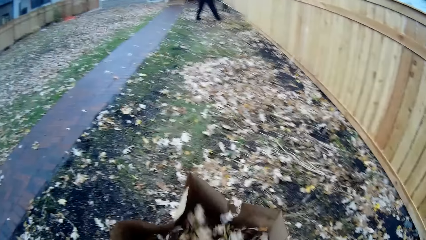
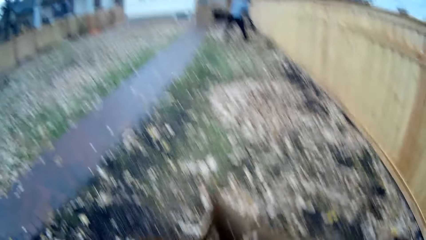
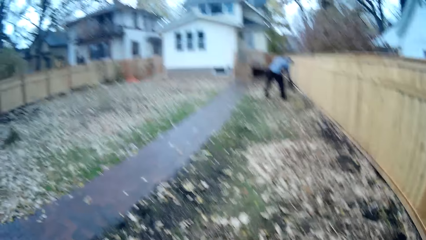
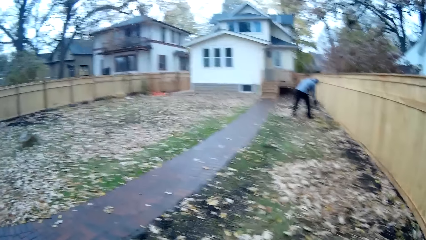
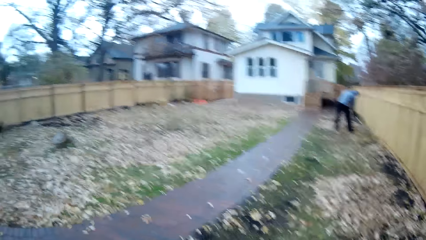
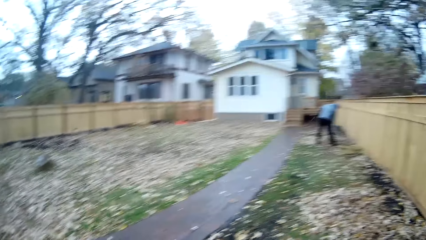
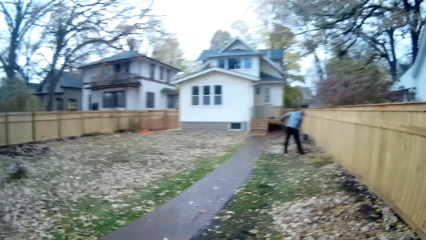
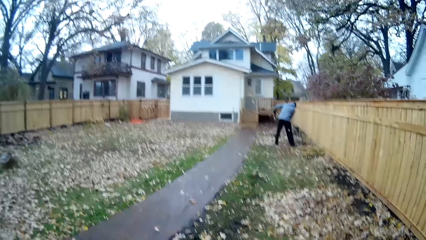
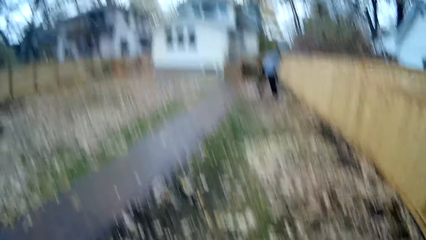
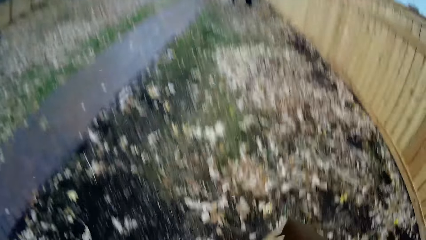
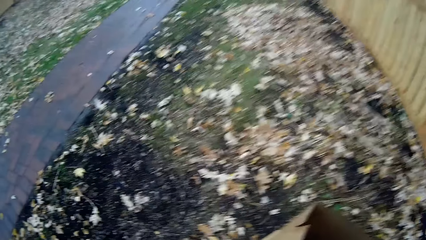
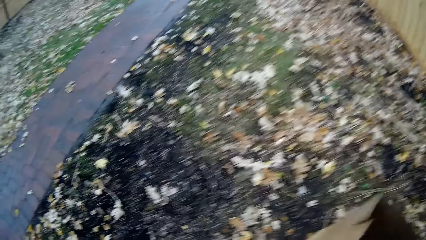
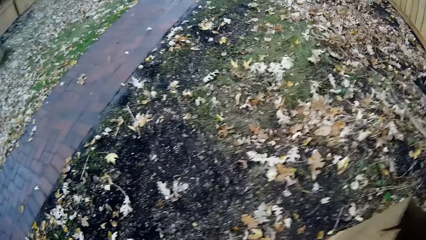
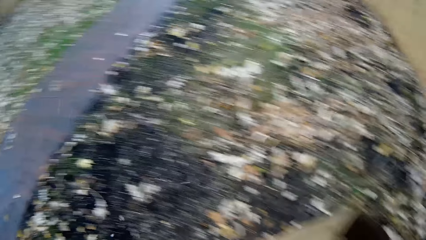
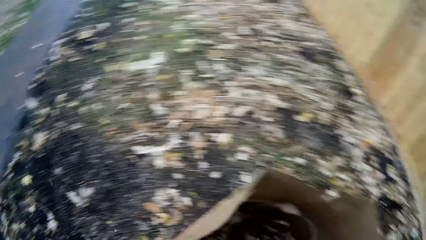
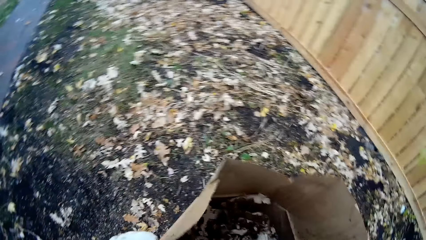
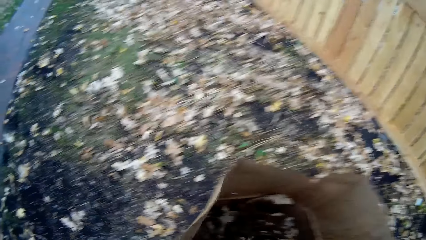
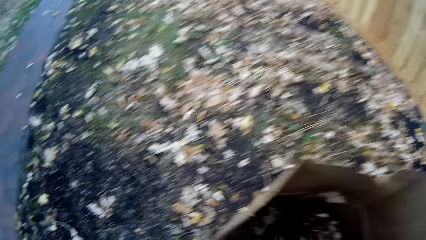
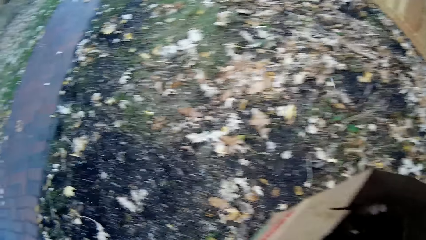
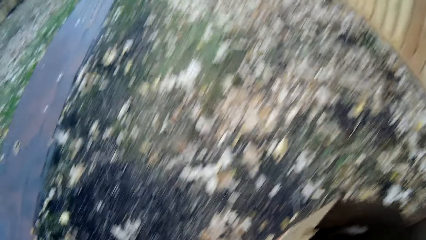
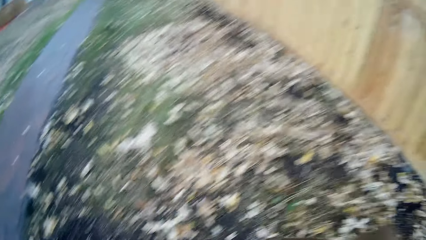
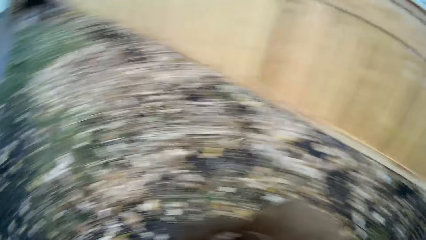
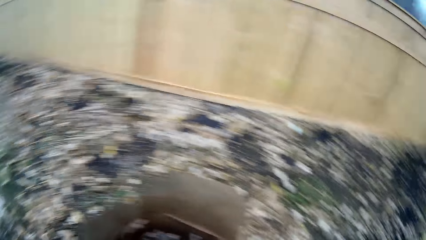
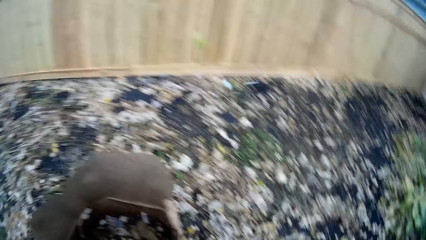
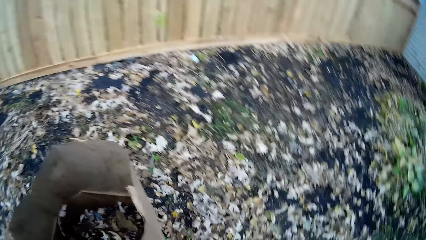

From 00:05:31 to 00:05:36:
The camera wearer drops the dry leaves in his hands inside the paper bag on the ground. He looks around the area. He holds the trash bag.

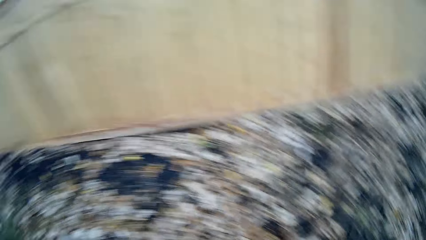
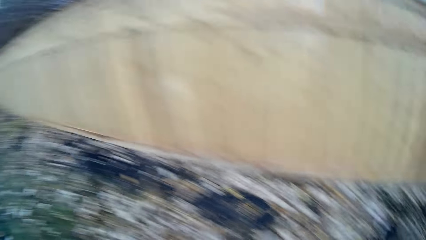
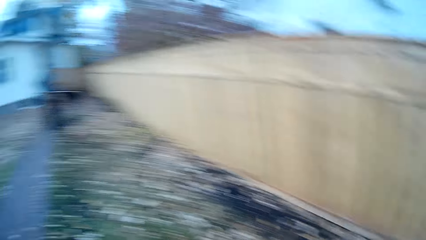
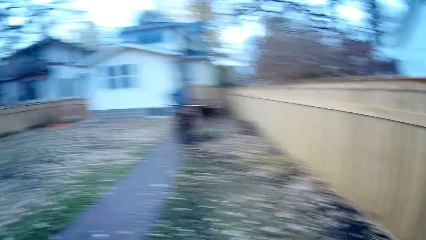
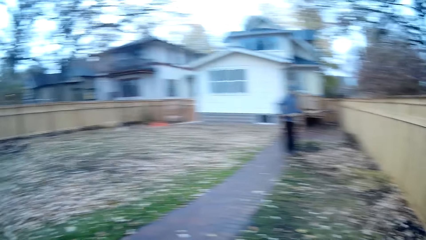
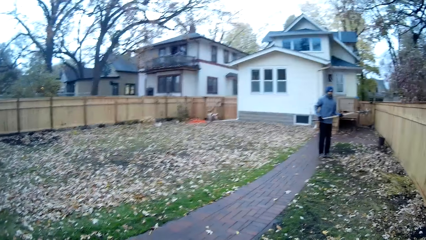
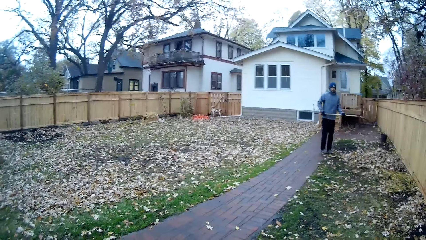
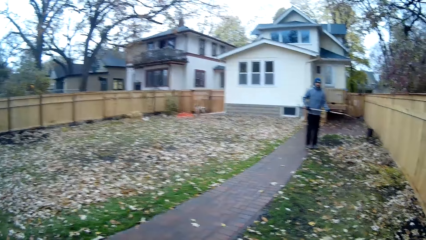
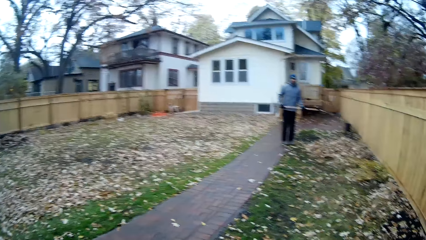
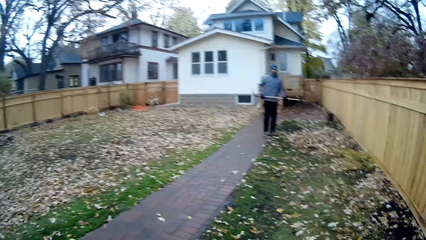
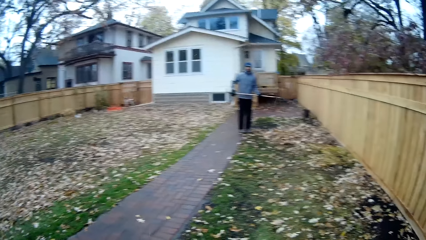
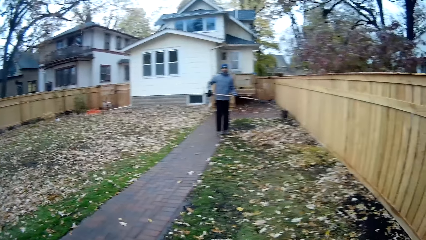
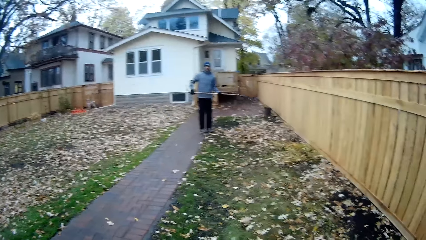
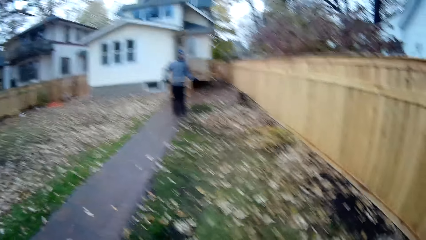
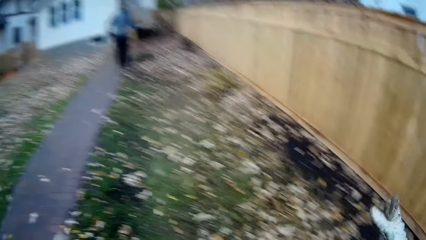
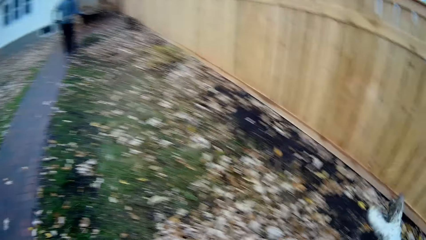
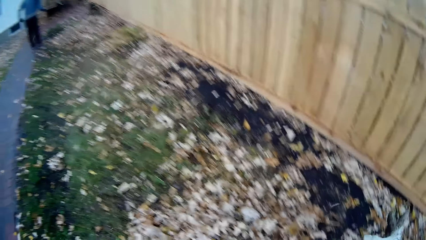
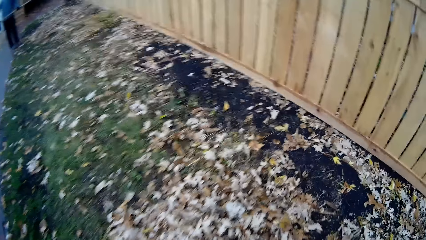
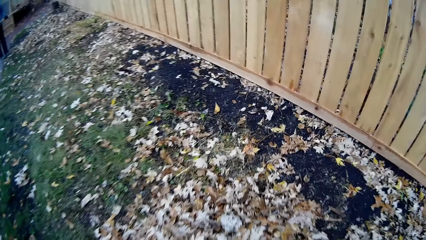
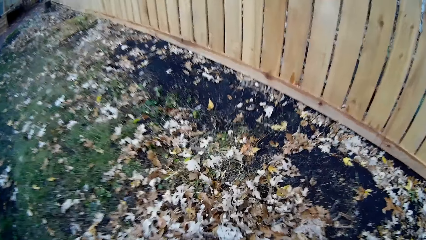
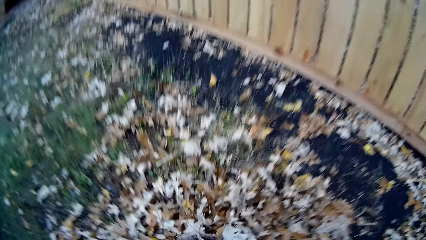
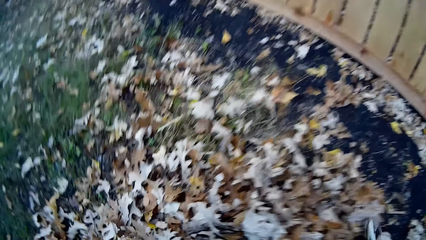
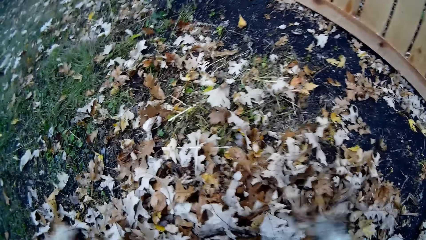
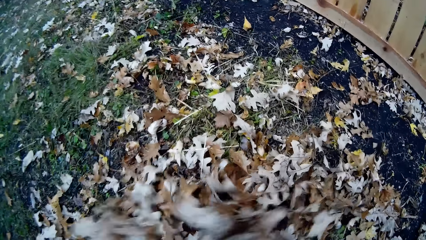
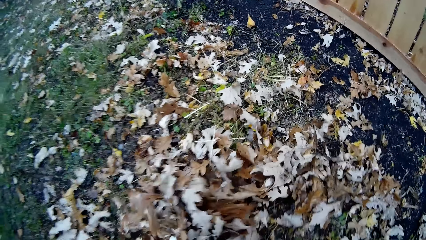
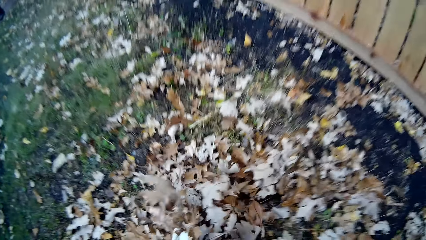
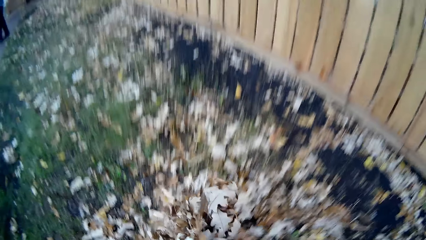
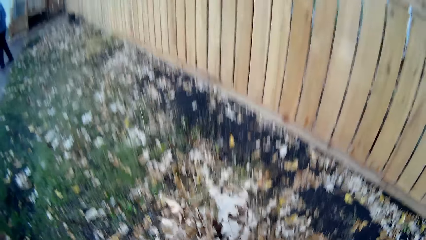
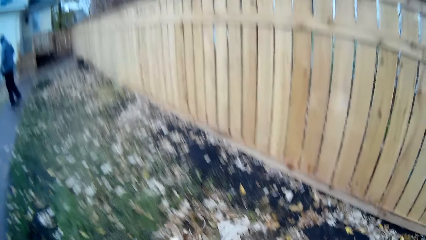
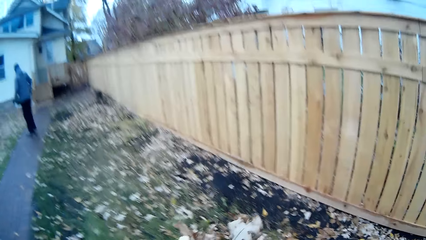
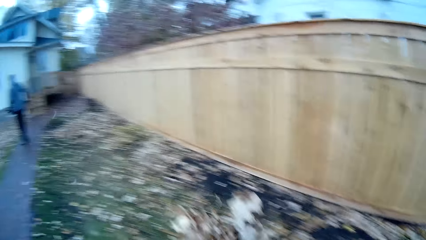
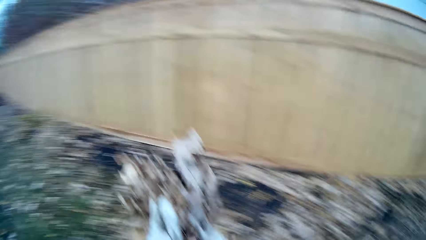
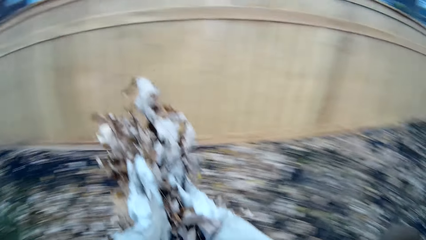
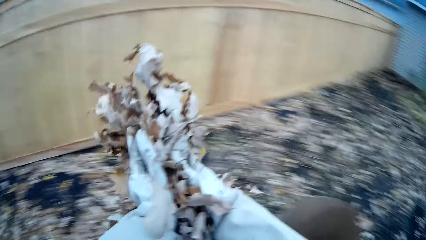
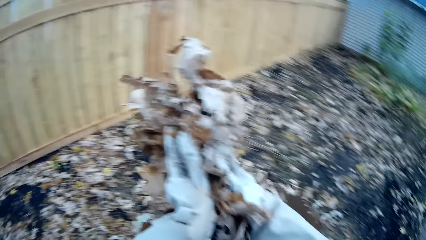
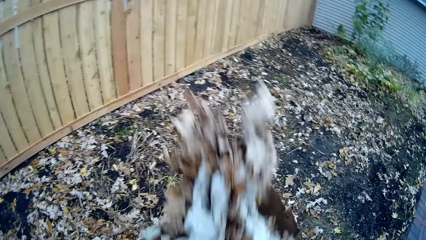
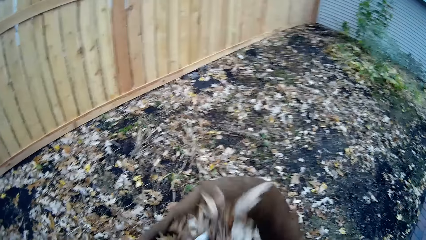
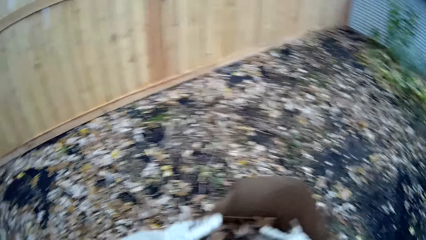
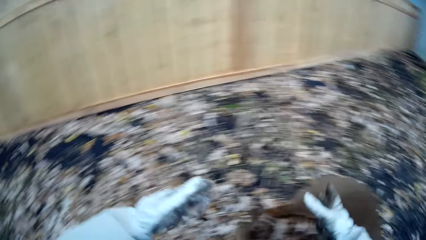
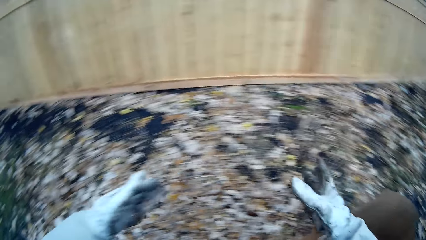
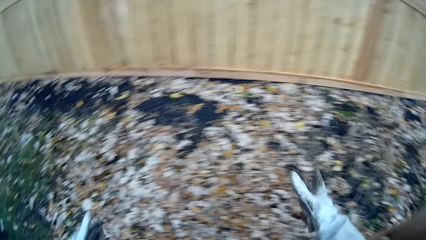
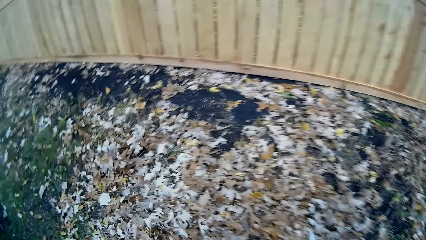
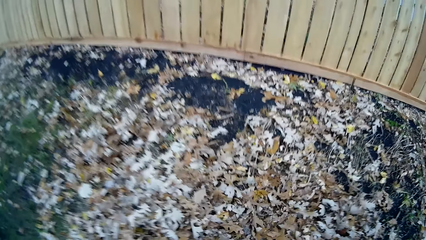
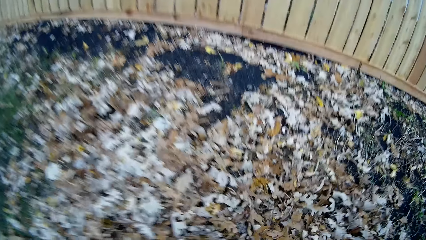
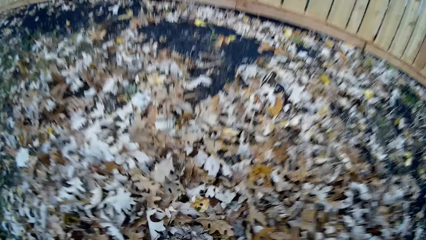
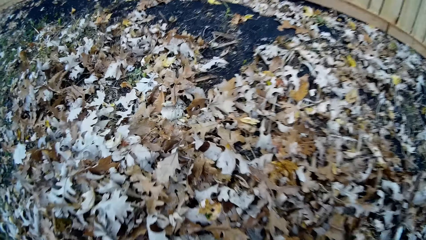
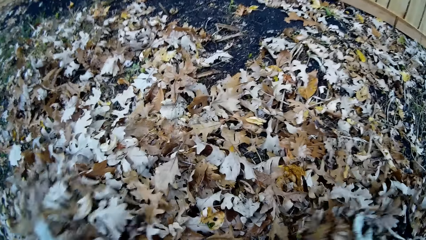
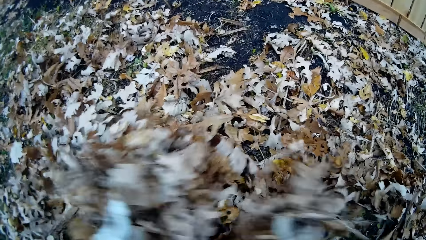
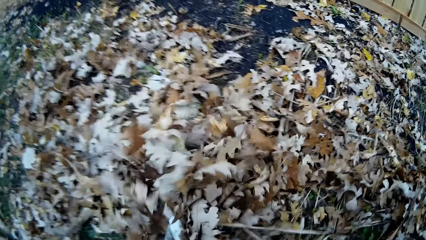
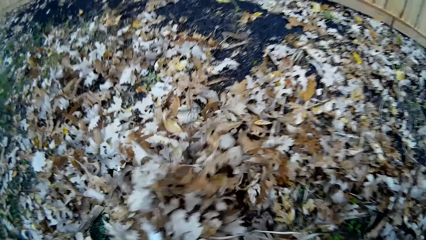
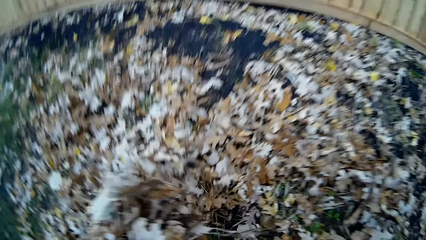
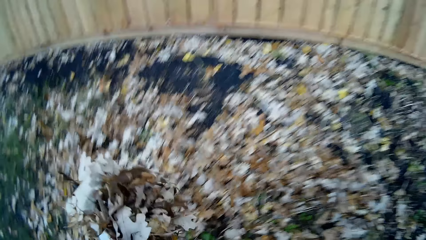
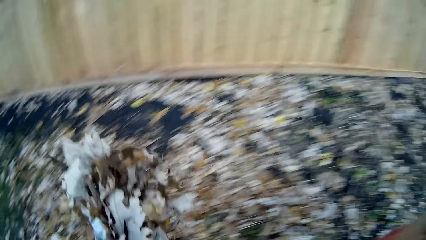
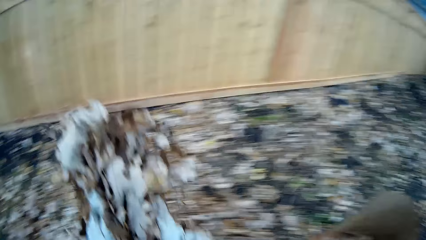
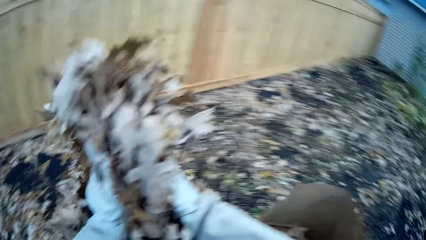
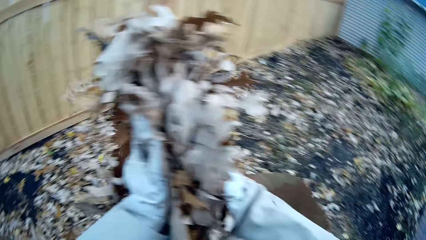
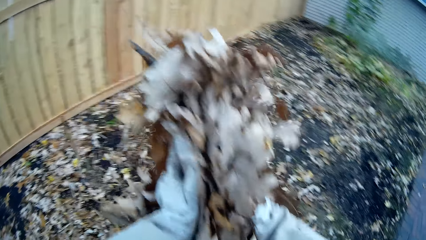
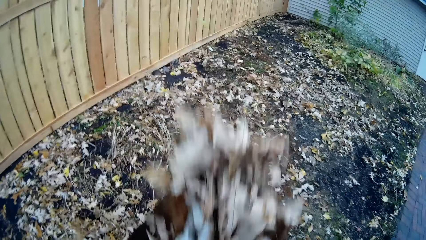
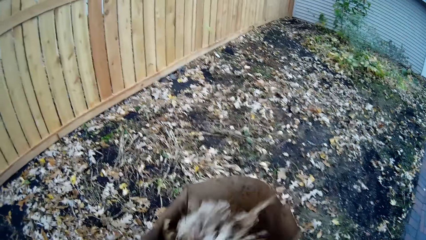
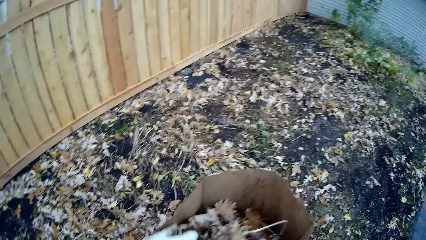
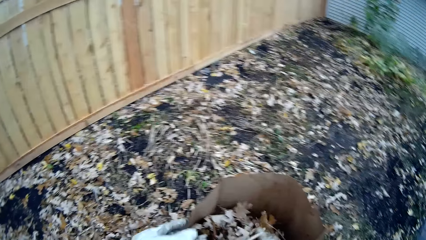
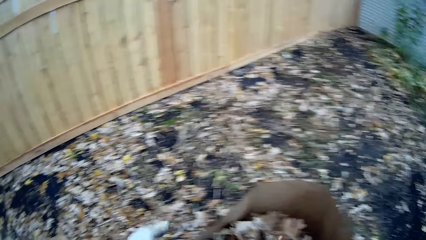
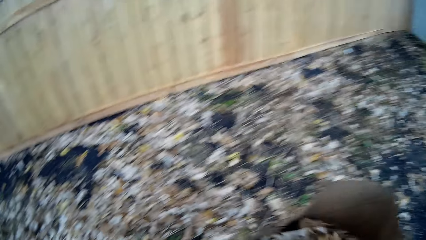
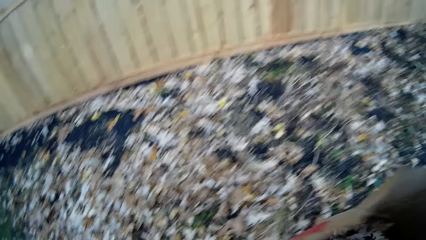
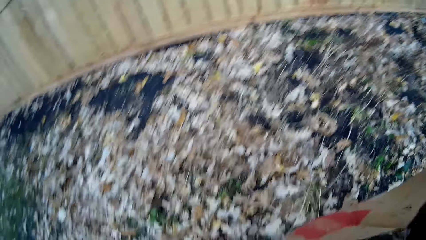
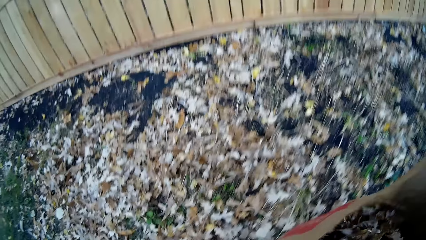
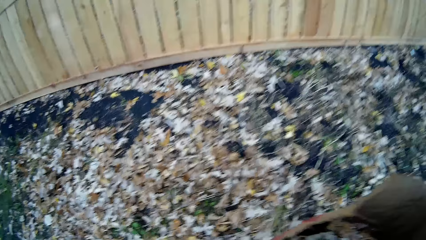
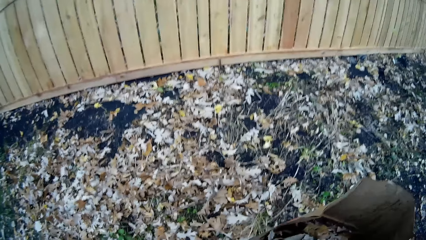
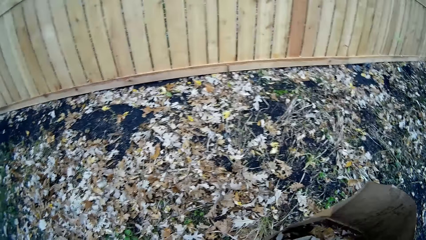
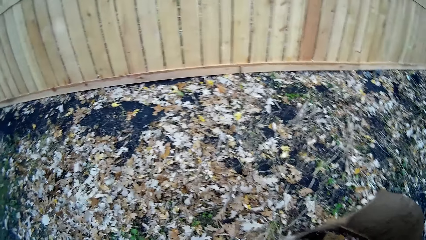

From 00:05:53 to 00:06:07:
The man shakes the rake in his hands. The camera wearer looks around the area. He packs up dry leaves on the ground with both hands. He drops the dry leaves in his hands inside the paper bag on the ground. He packs up the dry leaves on the ground with both hands. He drops the dry leaves in his hands inside the paper bag on the ground.
